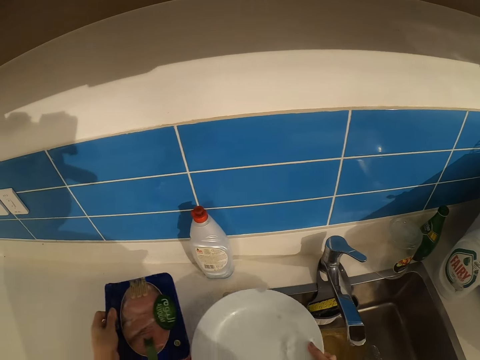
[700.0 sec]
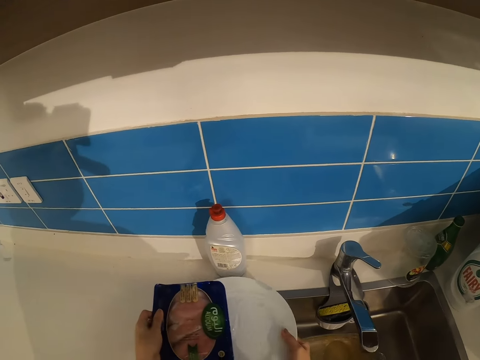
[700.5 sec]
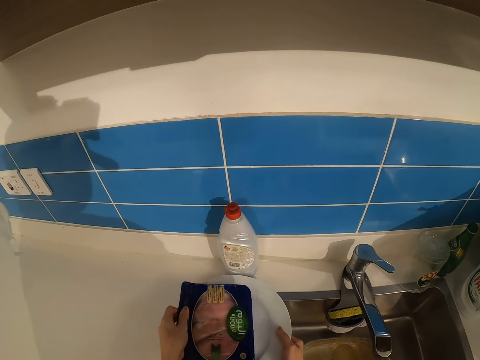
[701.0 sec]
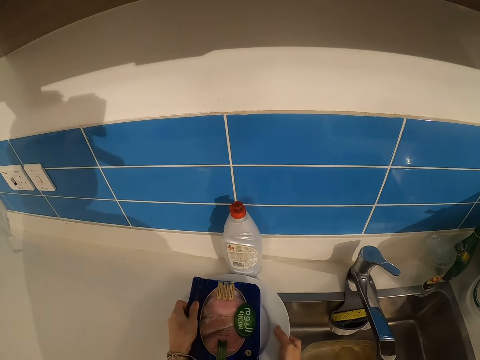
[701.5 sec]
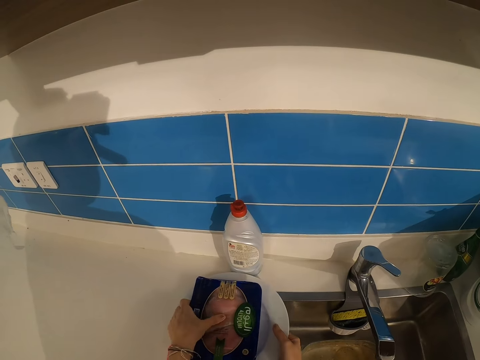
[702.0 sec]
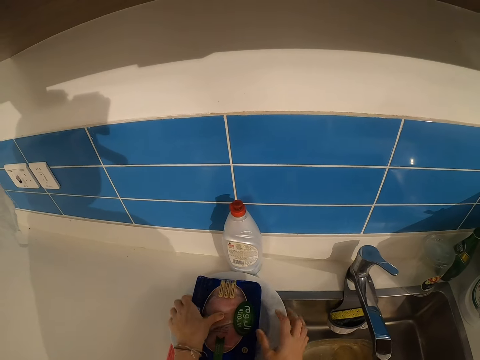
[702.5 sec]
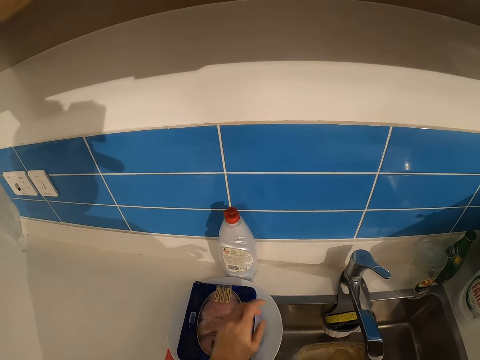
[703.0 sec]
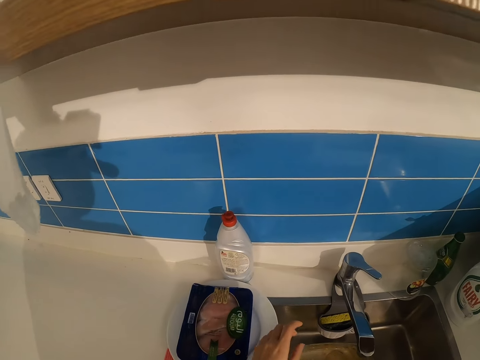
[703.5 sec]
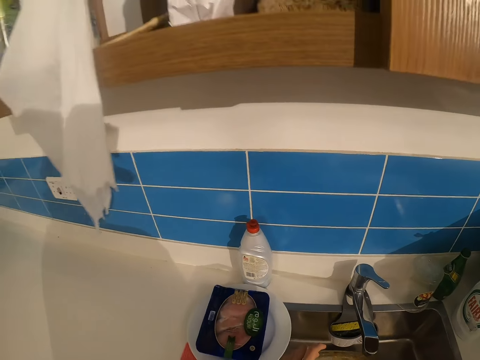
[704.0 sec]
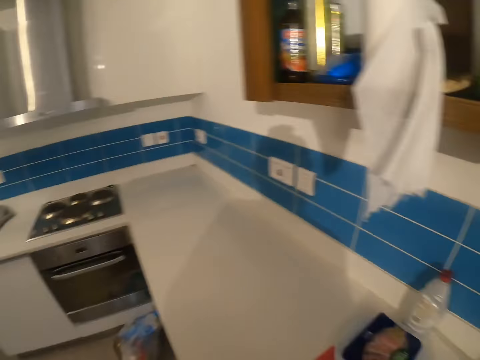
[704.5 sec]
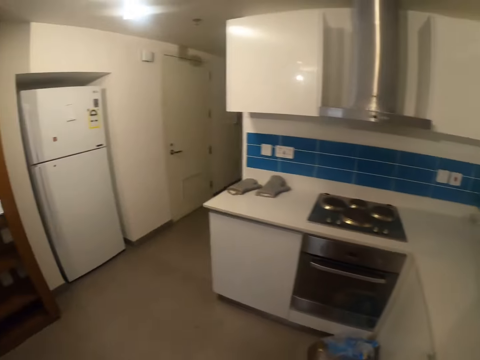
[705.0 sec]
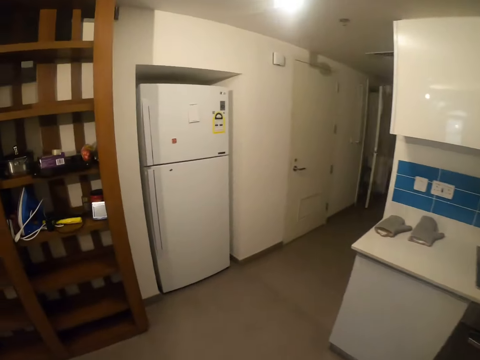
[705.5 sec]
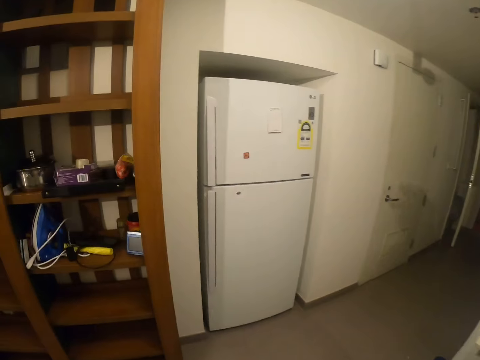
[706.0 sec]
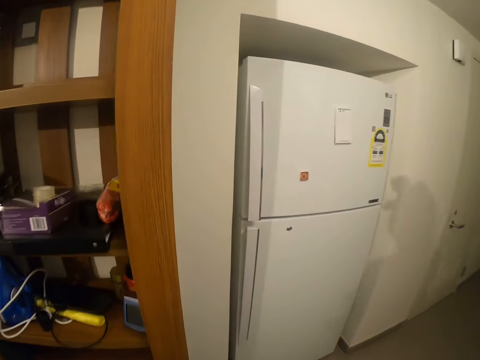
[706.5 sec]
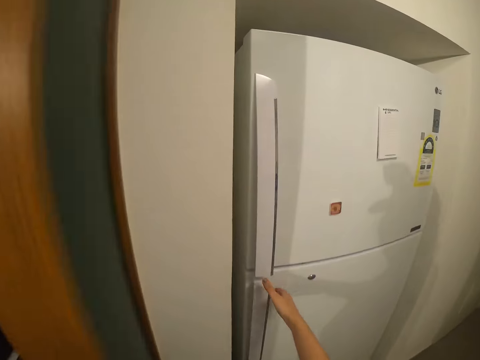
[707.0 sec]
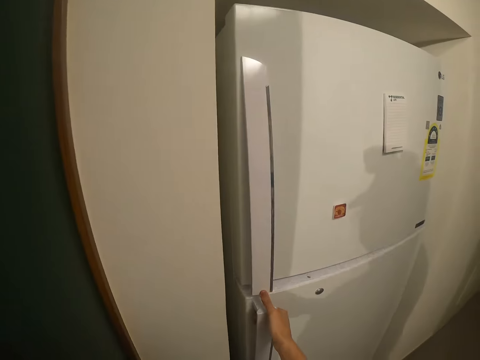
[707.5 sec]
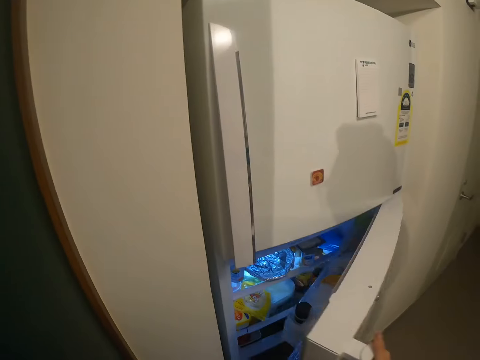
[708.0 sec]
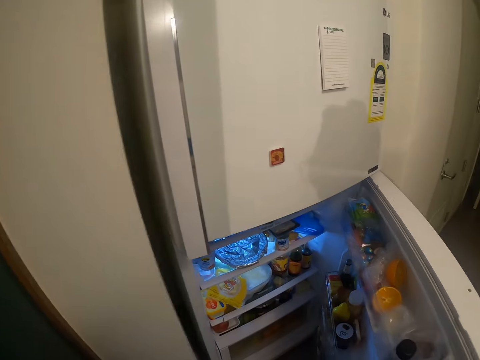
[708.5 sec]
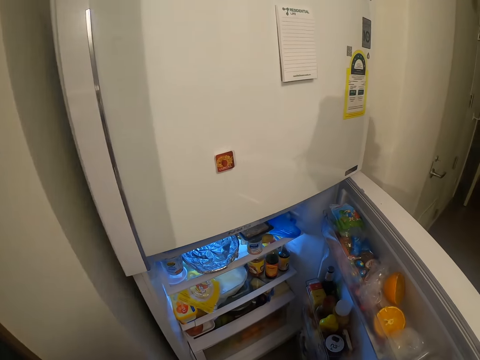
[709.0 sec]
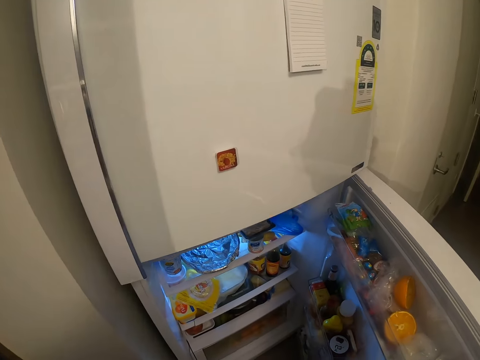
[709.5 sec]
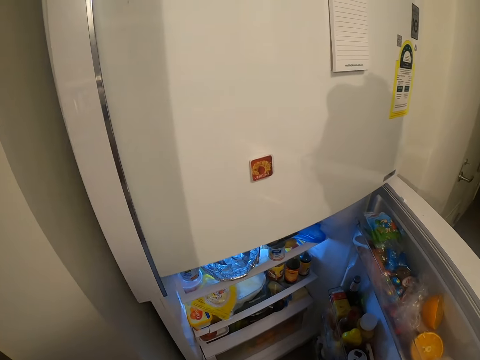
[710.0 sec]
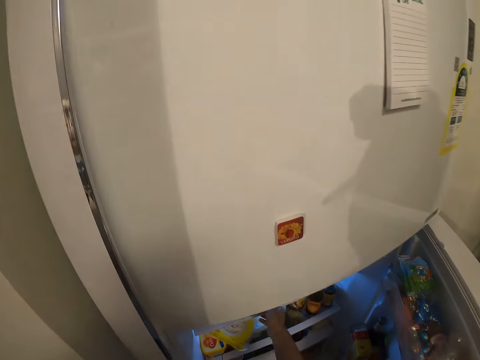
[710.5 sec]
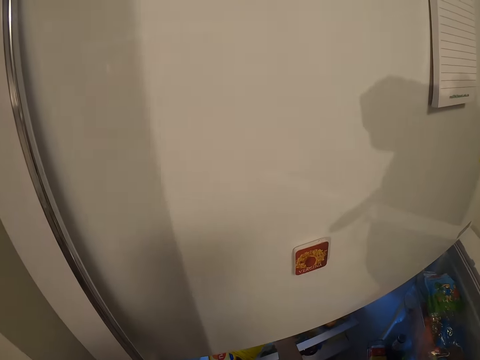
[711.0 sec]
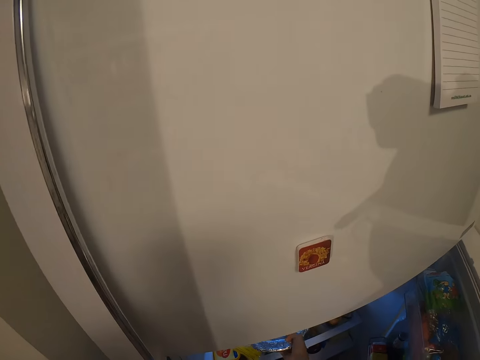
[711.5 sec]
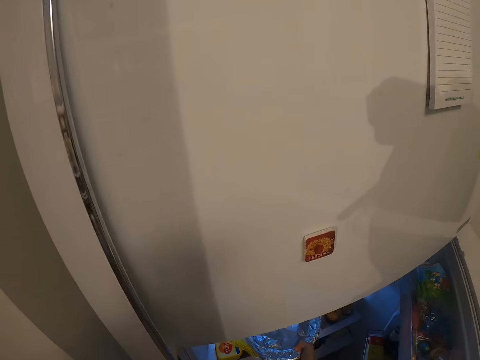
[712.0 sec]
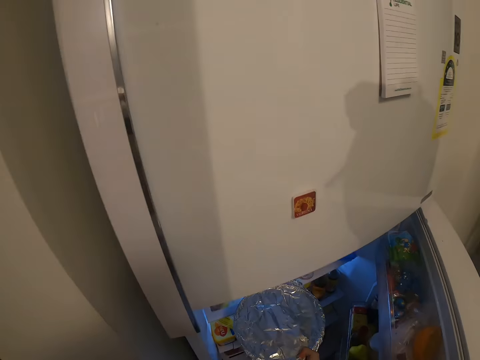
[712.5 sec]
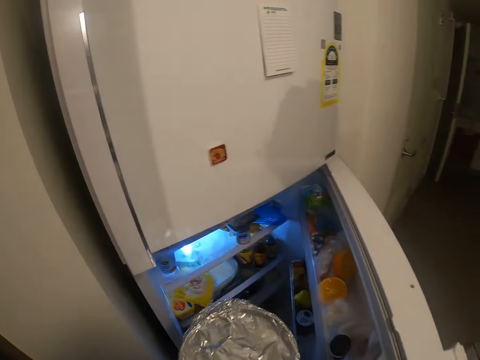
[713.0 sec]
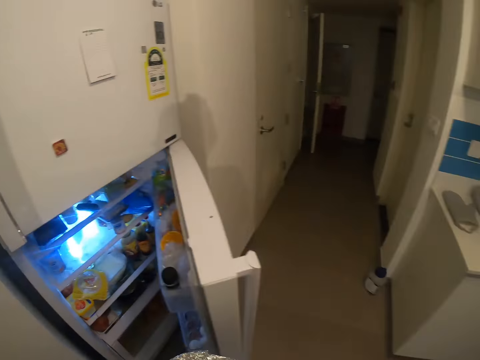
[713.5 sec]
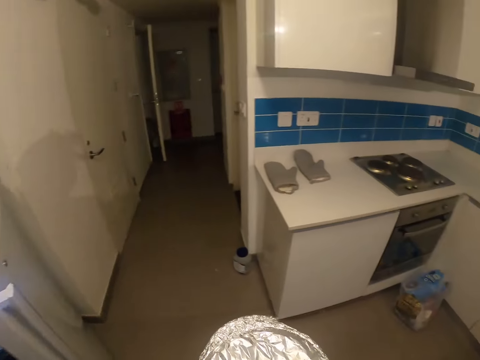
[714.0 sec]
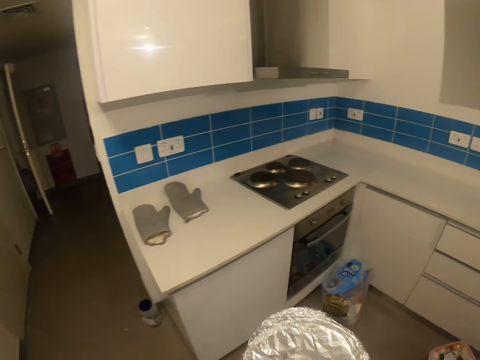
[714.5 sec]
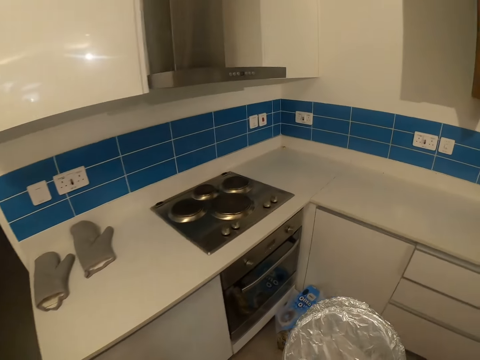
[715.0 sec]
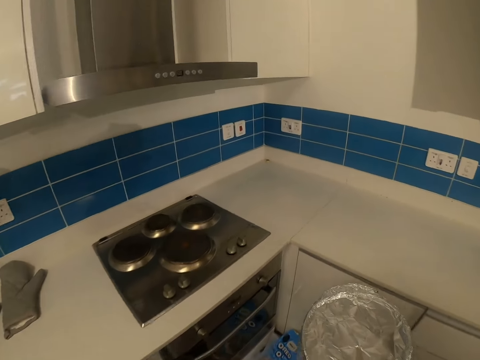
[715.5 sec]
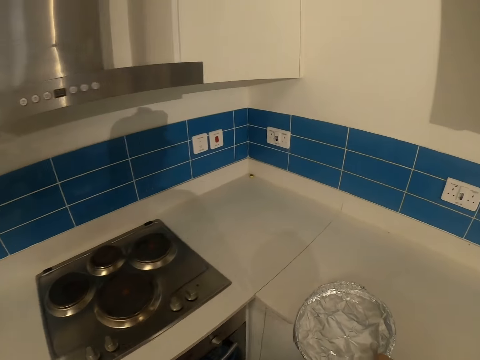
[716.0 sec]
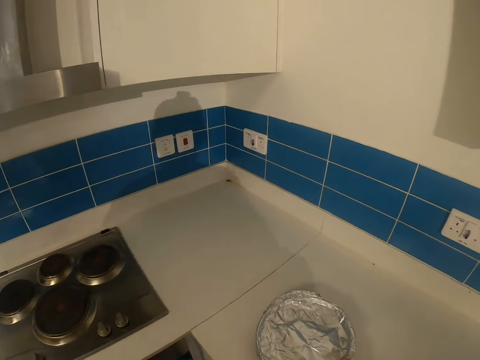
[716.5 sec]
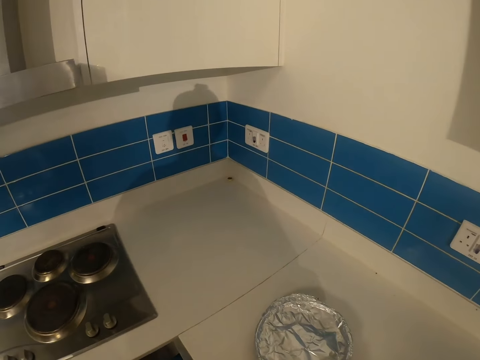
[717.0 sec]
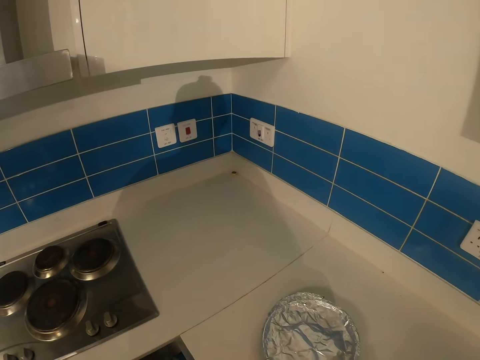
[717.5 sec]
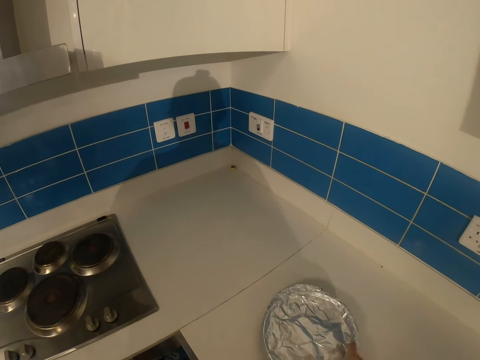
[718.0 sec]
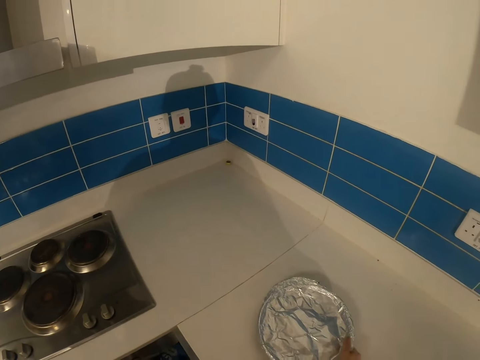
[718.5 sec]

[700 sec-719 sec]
The camera wearer picks up the soap dish. They put the plate down. They put the soap dish down. They move around. They open the fridge. They take food from the fridge. They walk. They put the food on the countertop.

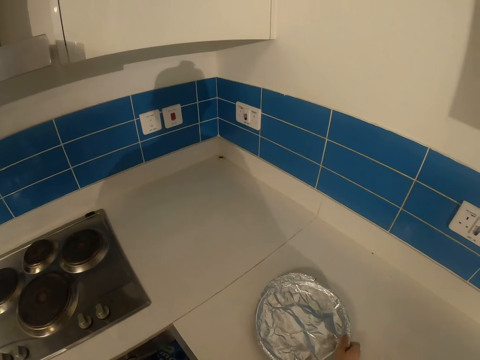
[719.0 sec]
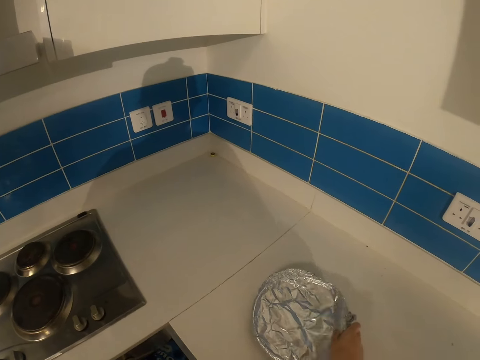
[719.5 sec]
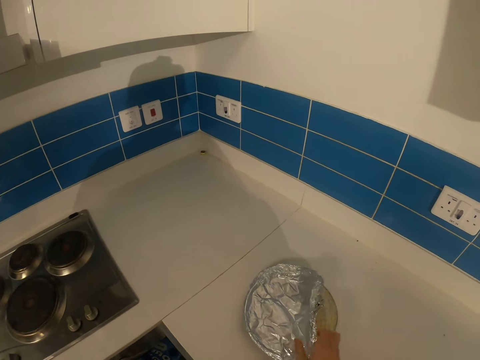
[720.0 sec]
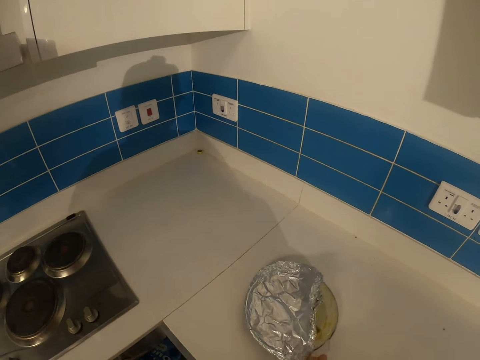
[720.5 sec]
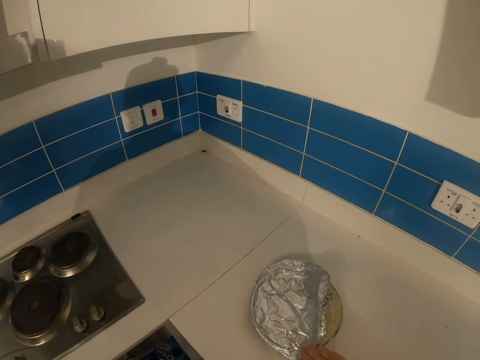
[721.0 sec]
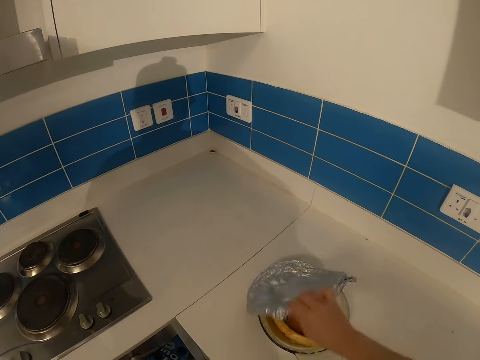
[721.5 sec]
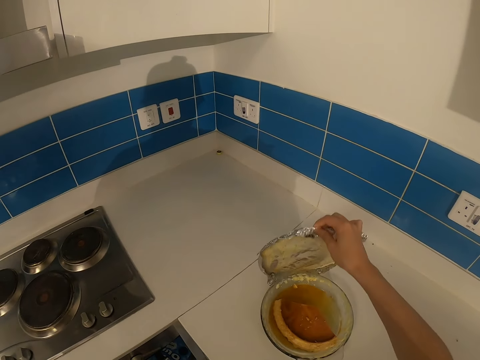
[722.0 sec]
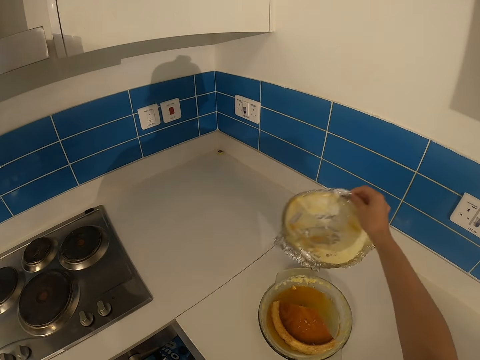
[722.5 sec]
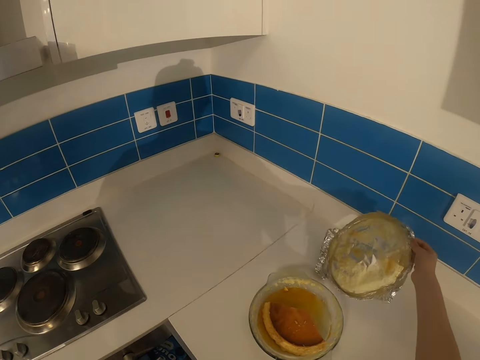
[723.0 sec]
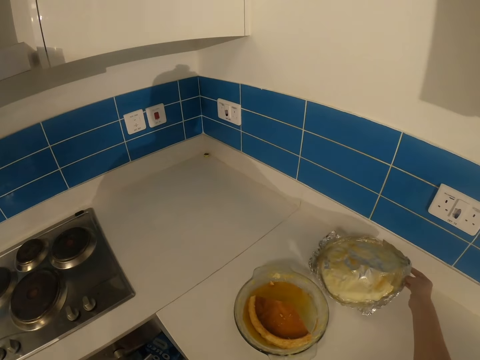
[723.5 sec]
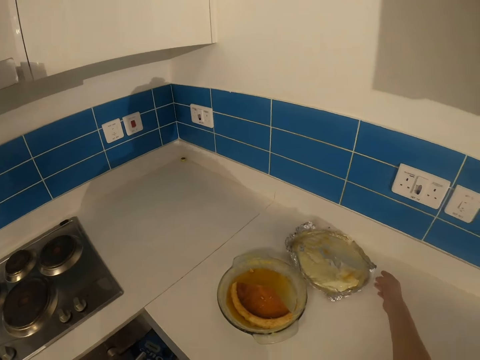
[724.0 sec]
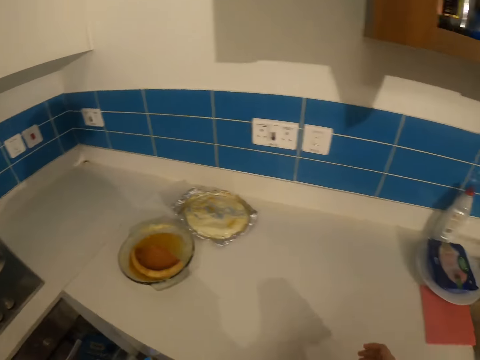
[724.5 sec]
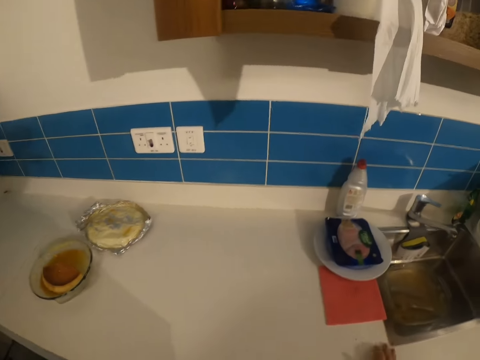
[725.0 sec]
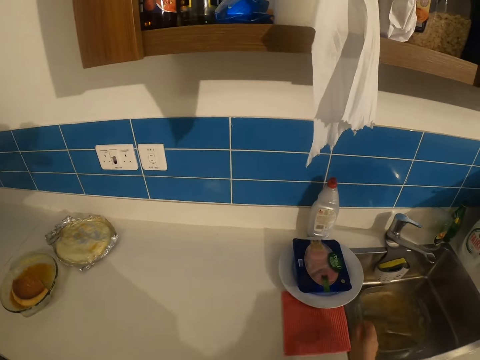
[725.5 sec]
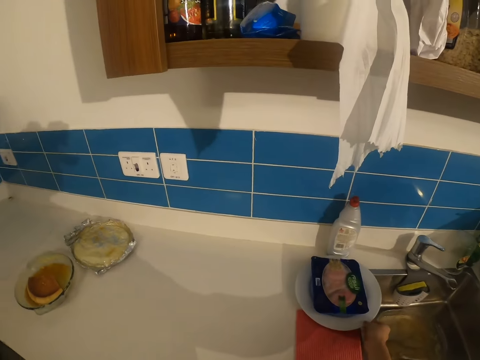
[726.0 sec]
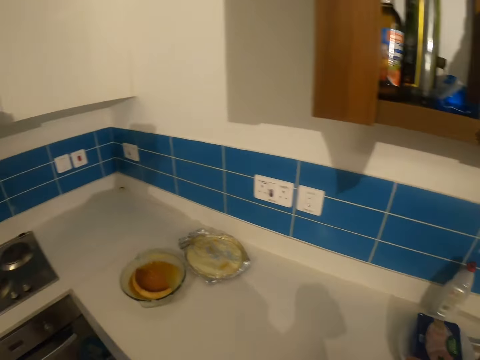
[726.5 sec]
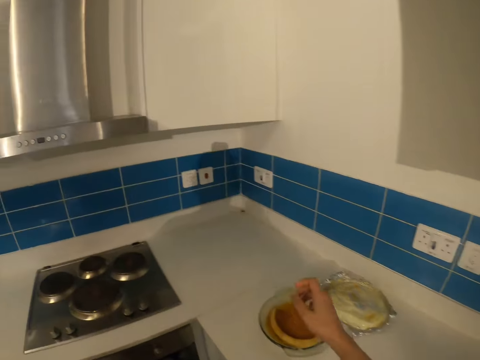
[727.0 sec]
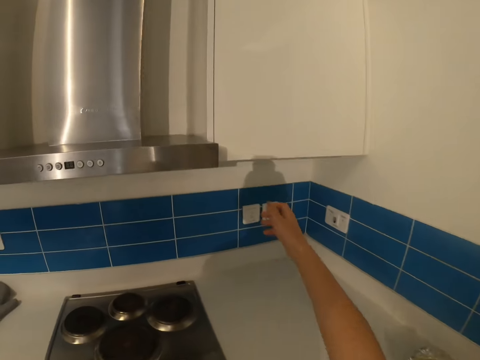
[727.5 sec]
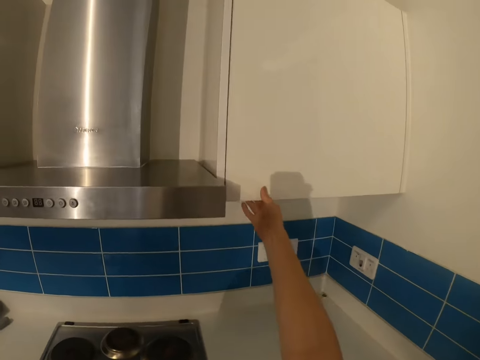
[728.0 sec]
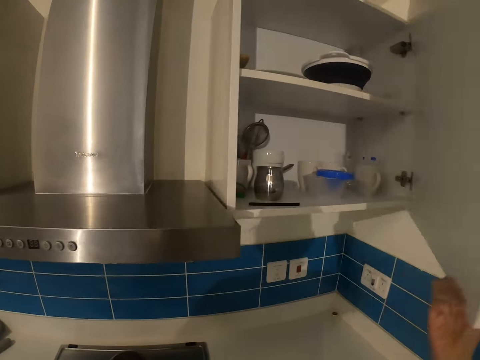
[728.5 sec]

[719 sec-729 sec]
The camera wearer unwraps the food. They touch the plate. They open the cabinet.
